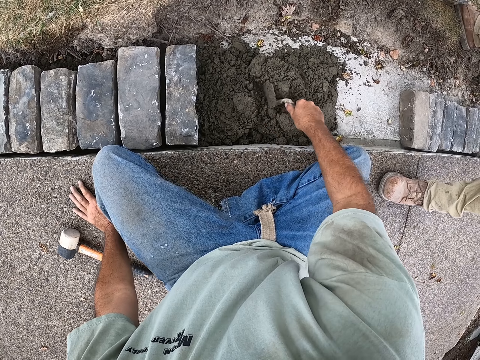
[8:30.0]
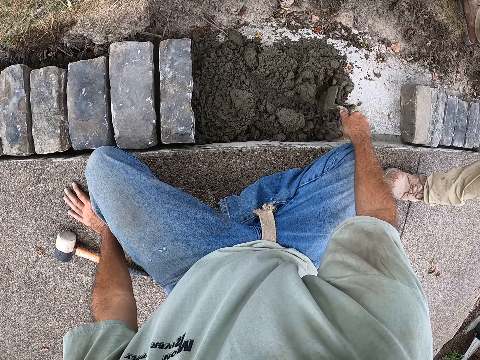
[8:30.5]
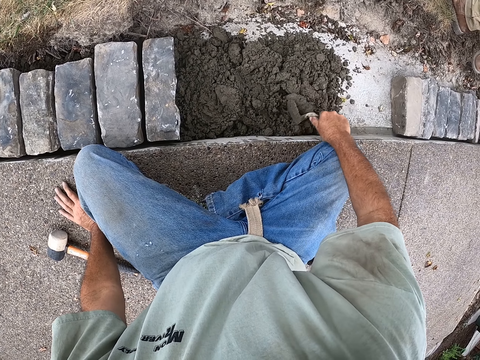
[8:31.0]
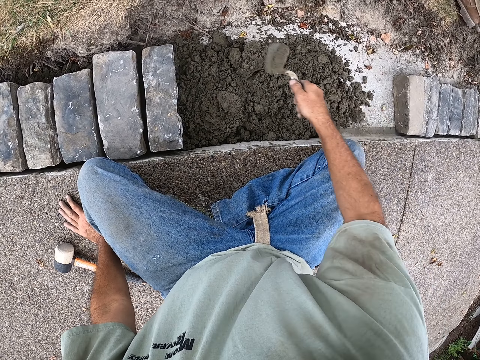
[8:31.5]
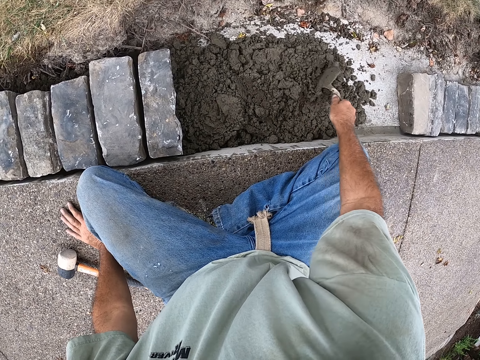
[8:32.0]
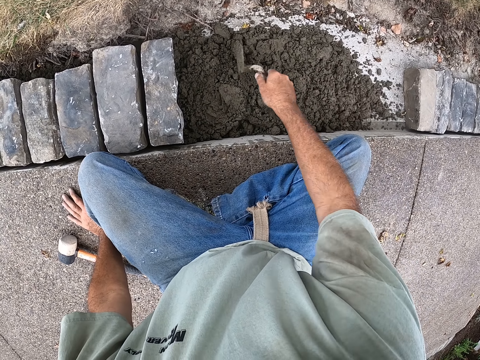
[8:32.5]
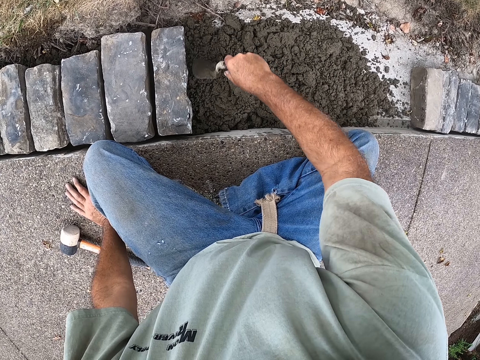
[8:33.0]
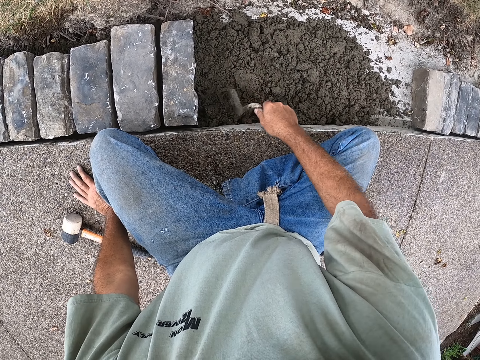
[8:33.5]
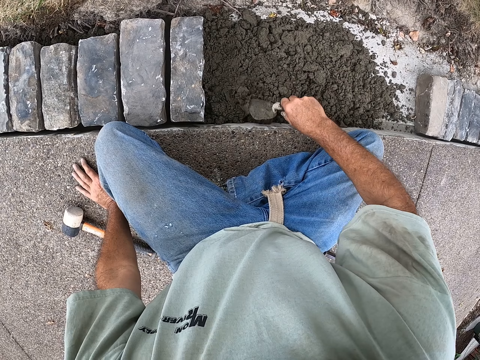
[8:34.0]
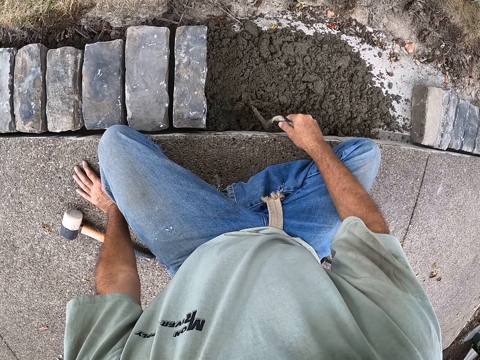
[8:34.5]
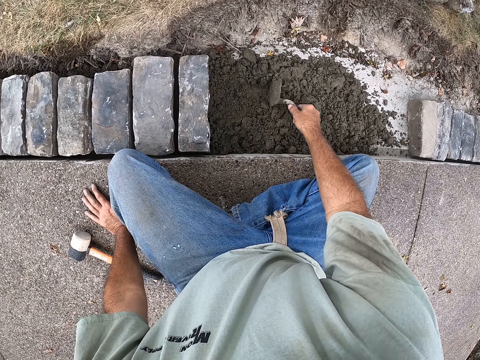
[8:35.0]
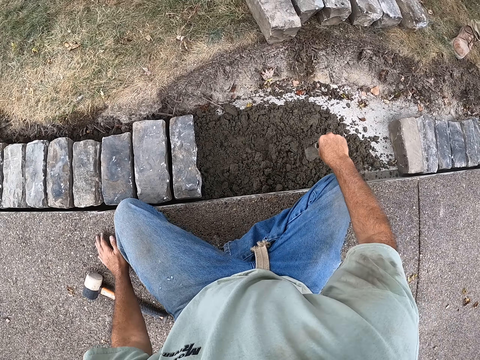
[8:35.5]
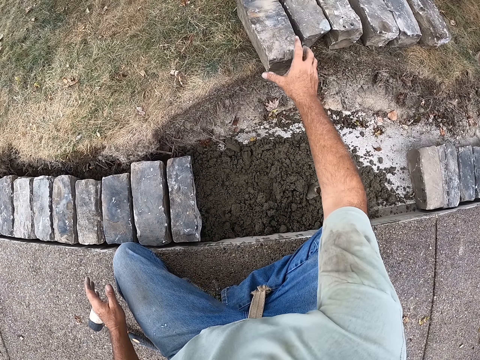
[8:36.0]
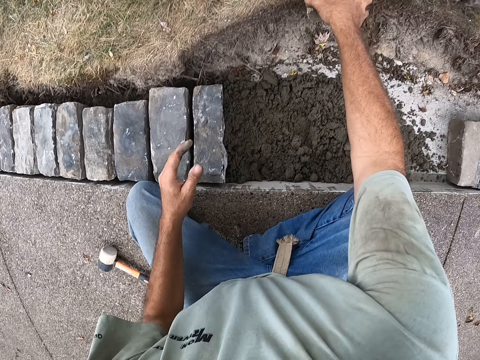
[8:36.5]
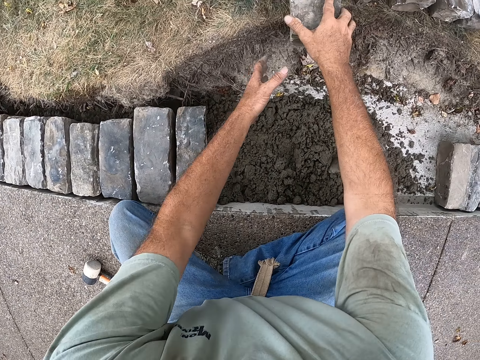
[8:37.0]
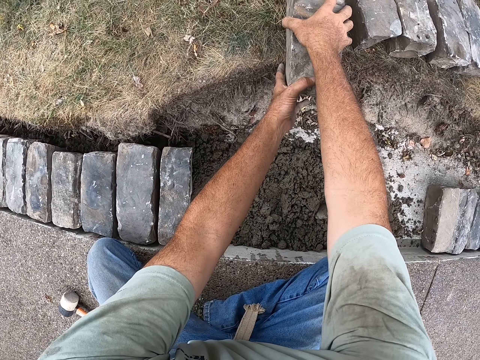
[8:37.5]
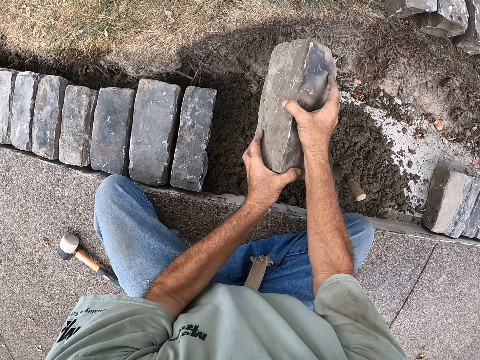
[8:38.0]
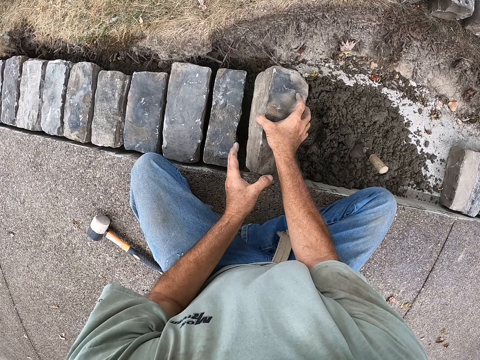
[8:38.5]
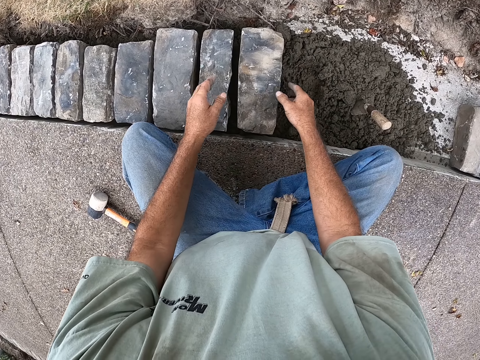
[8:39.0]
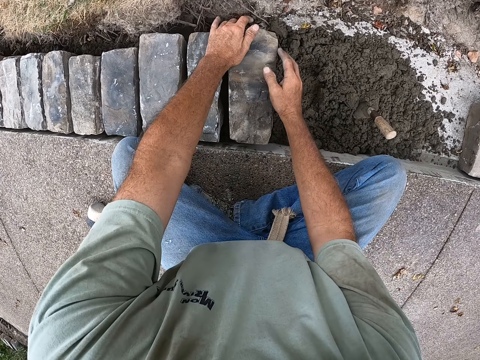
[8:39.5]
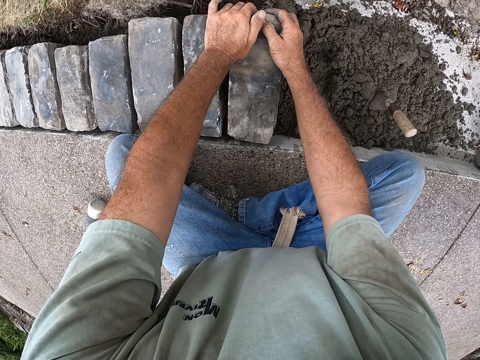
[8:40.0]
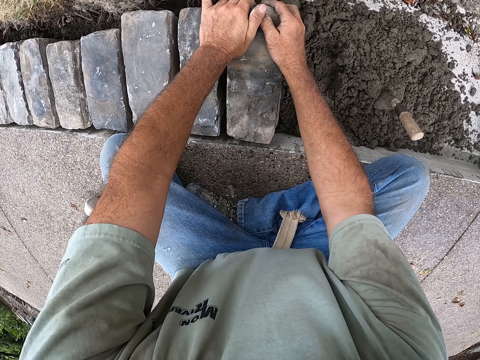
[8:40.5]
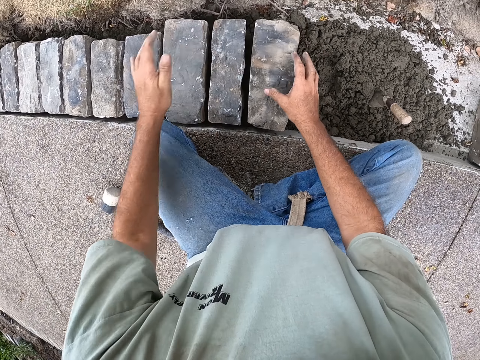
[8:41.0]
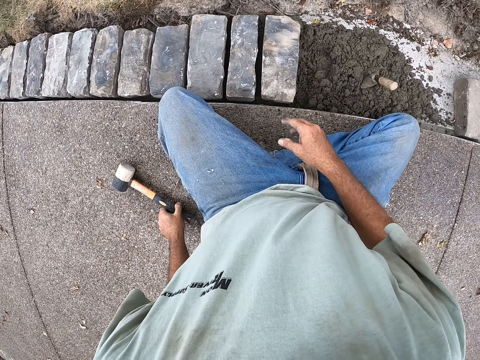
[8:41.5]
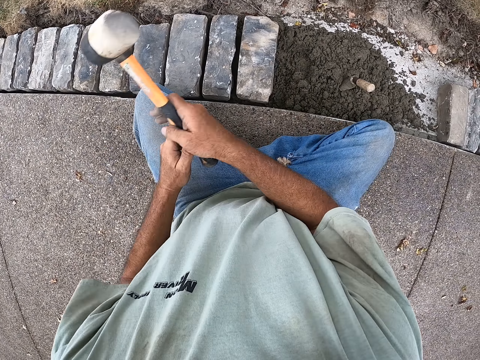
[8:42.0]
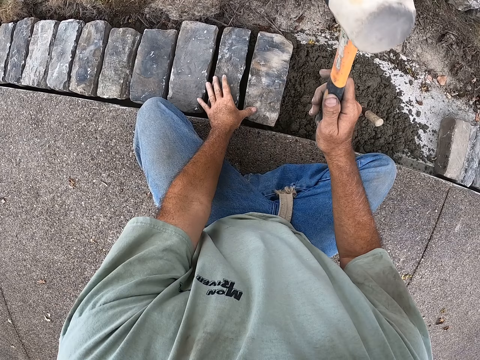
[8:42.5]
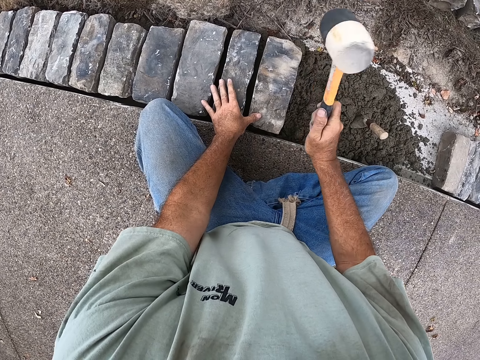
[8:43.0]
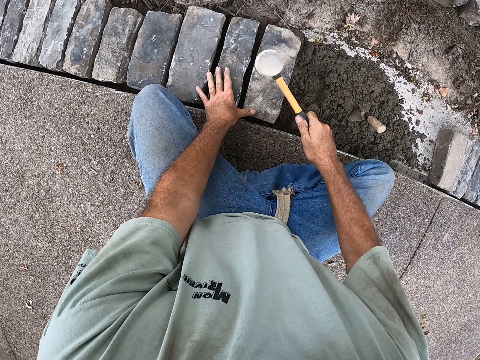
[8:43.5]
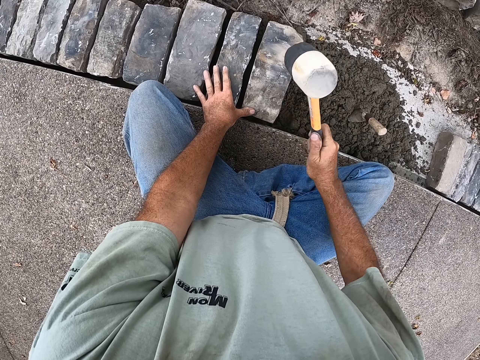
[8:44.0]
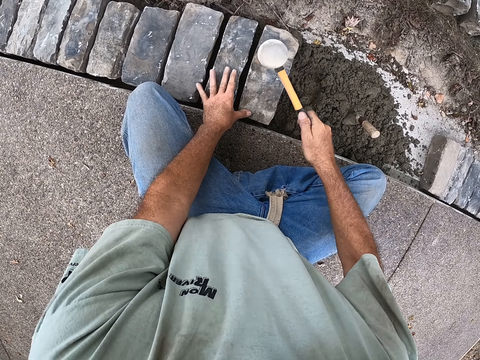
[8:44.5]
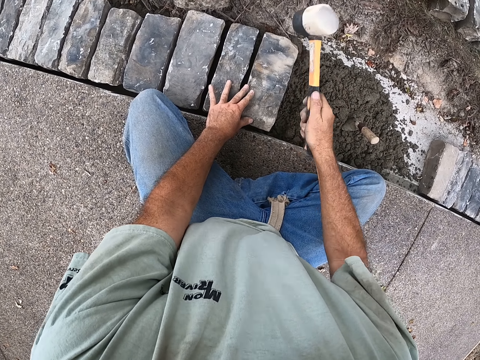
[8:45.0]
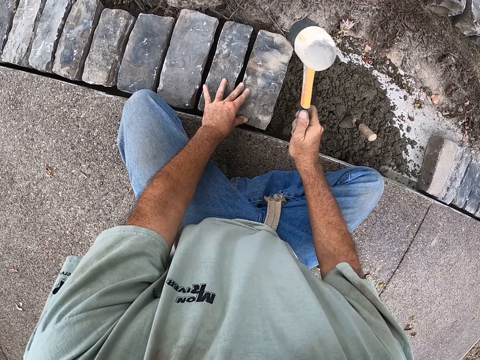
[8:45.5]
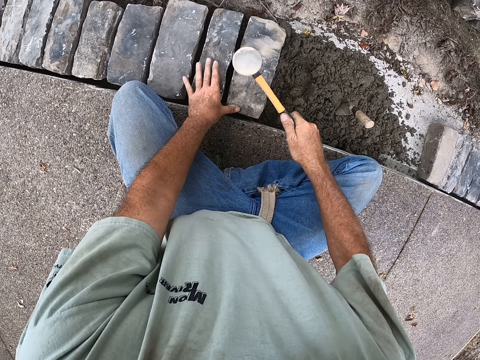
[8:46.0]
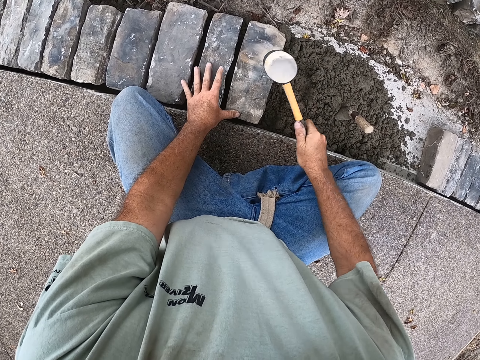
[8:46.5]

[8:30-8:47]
The camera wearer spreads the cement with the building trowel. They place the building trowel down. They pick up the block, carry the block and place the block down. They pick up the mallet and hit the block with the mallet.

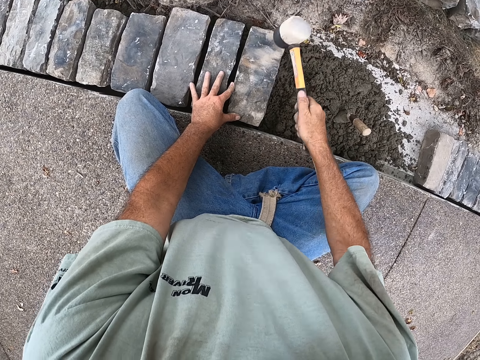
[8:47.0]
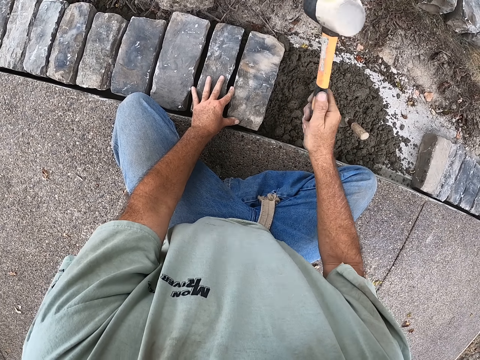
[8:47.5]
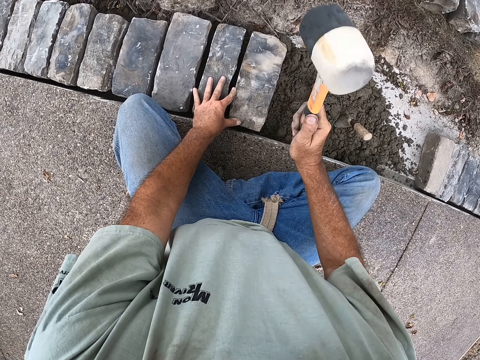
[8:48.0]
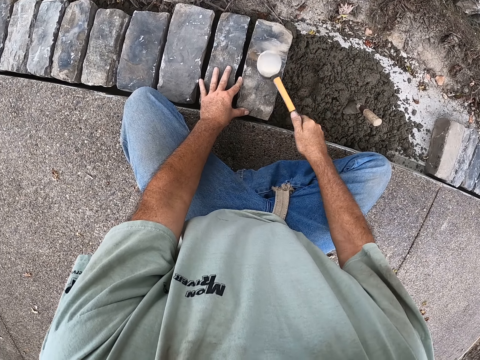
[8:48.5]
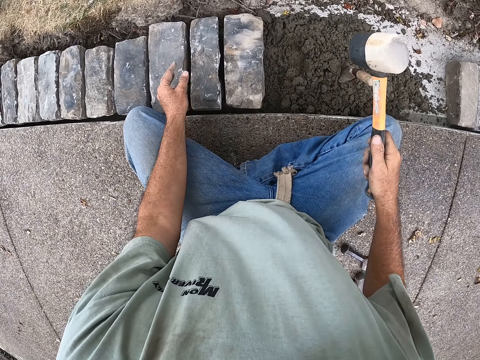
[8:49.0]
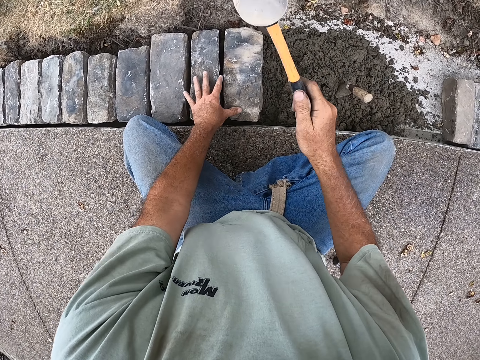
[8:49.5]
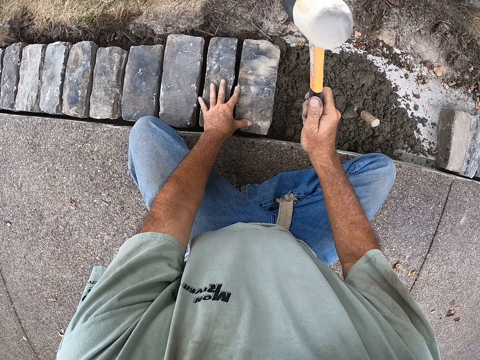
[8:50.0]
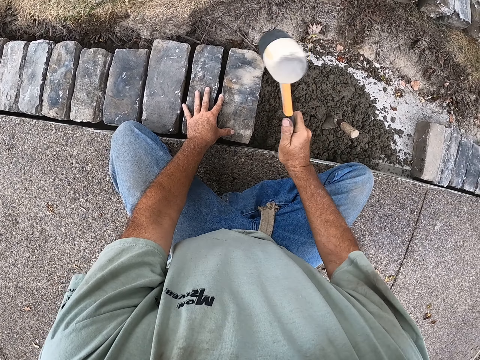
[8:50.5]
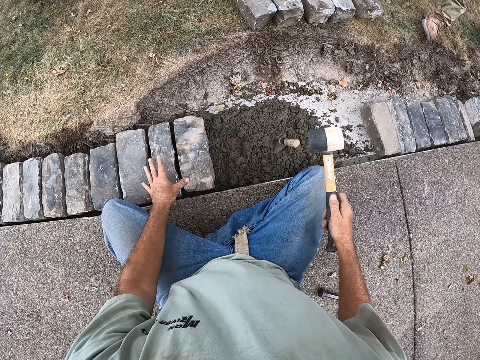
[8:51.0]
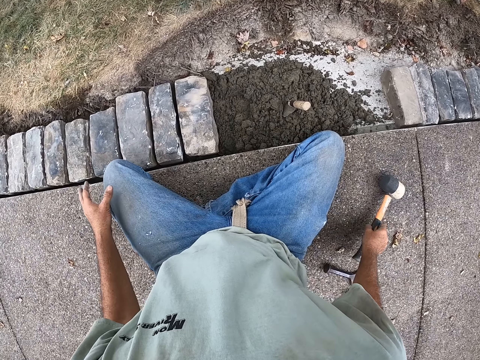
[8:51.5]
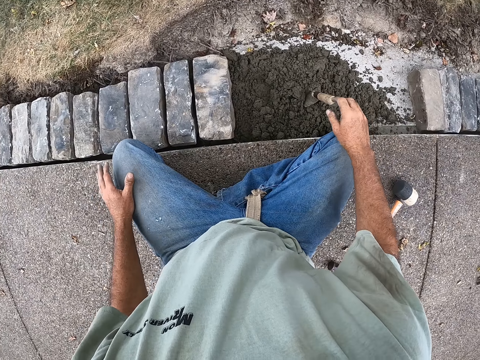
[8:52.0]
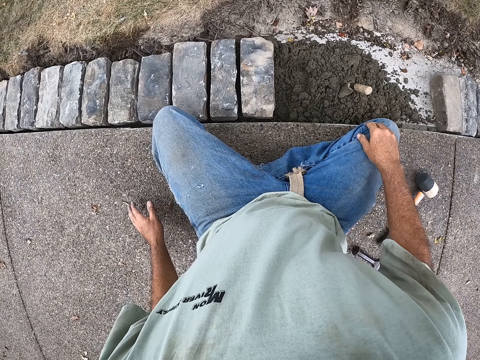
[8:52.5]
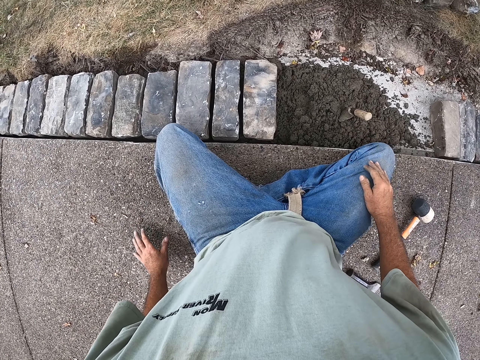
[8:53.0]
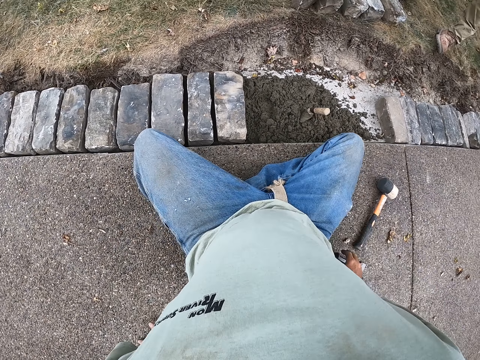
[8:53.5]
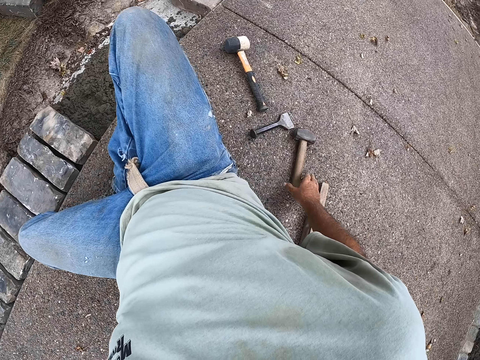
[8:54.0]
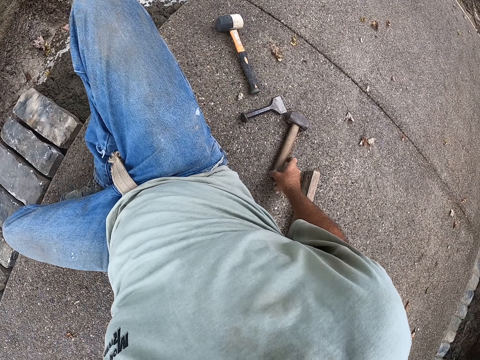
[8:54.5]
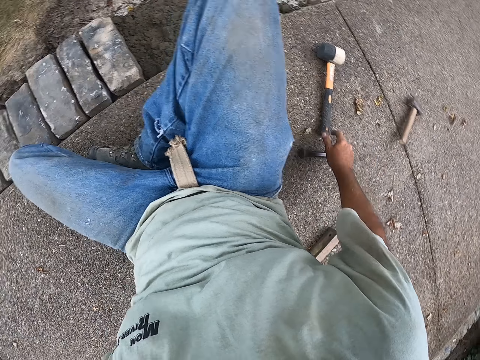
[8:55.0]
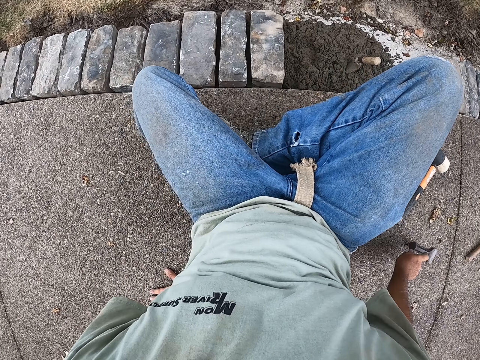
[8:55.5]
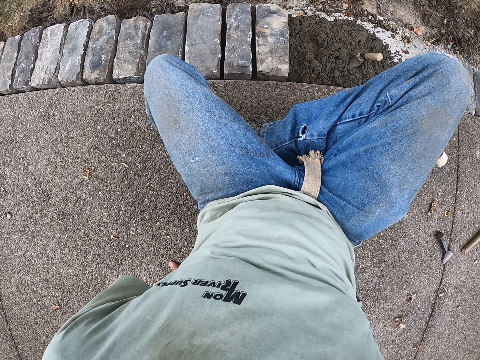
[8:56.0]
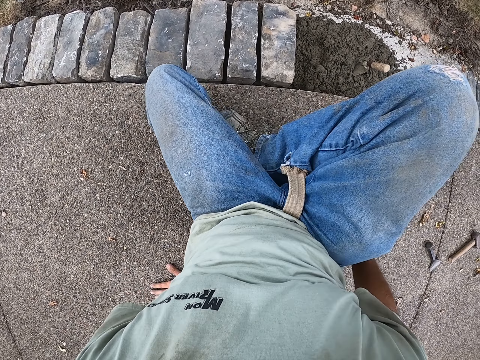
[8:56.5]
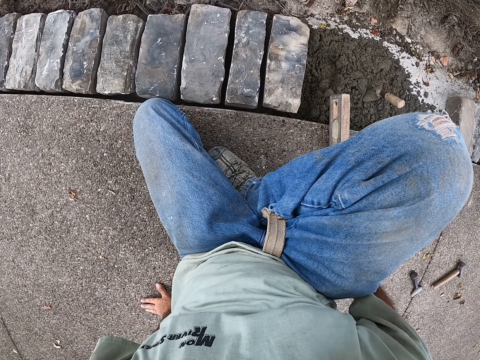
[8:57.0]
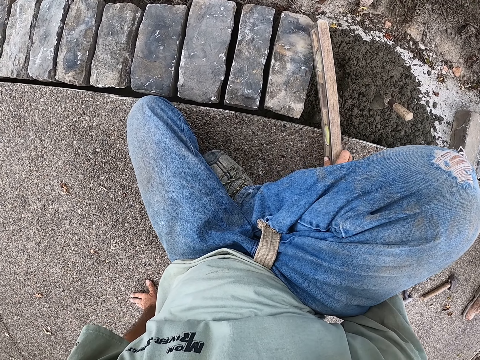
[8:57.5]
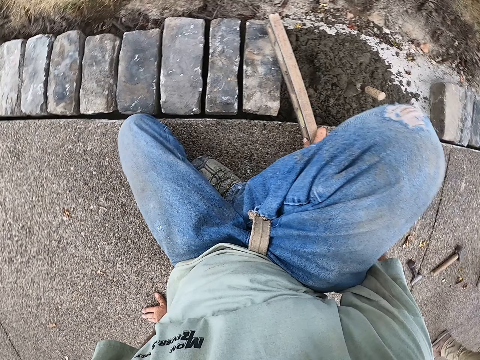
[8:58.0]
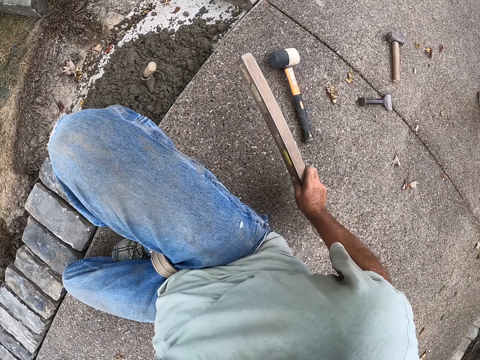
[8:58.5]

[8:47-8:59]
The camera wearer hits the block with the mallet. They place the mallet down. They look around. They pick up the mallet. They look around. They pick up the spirit level.
